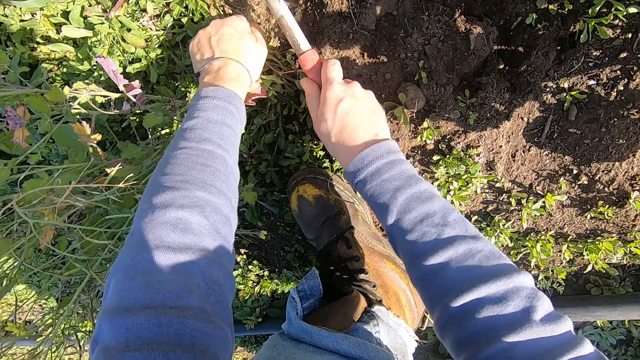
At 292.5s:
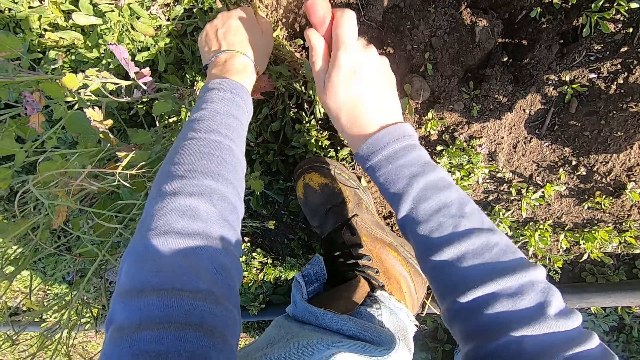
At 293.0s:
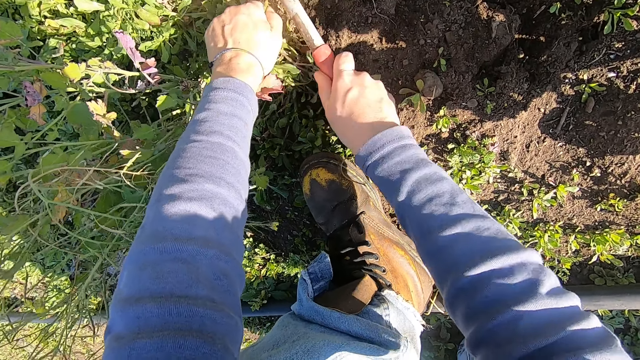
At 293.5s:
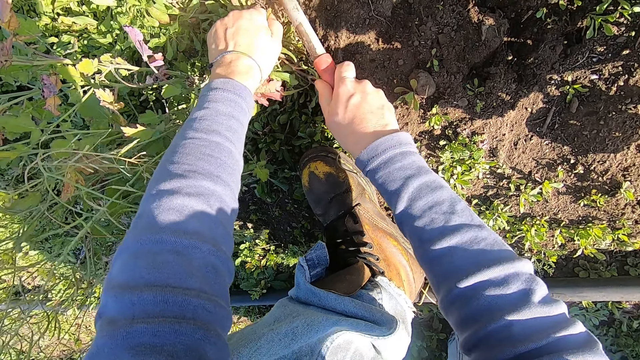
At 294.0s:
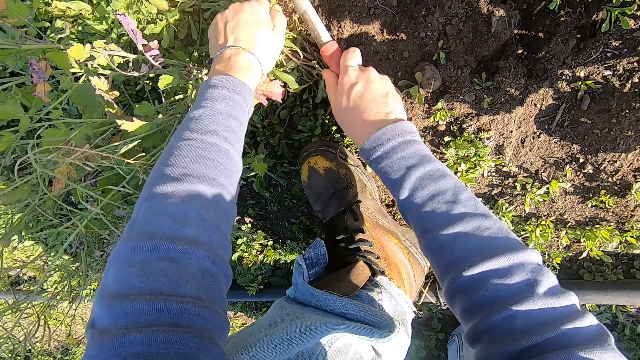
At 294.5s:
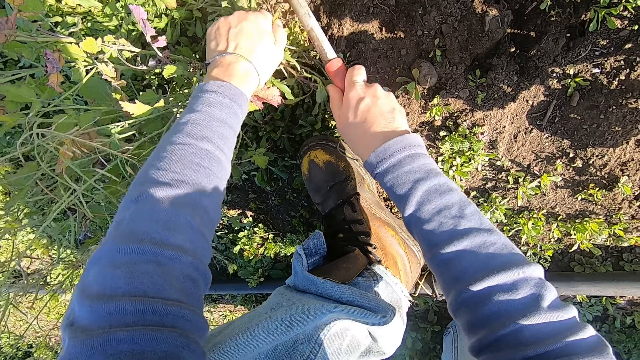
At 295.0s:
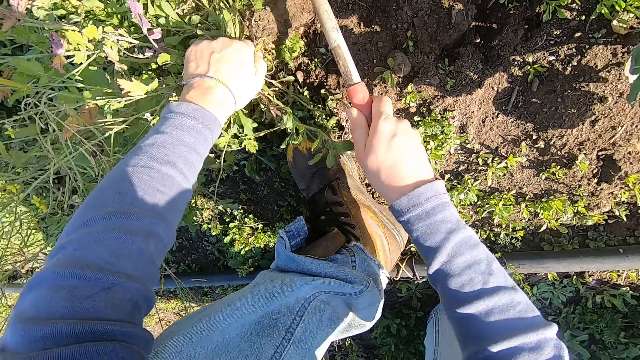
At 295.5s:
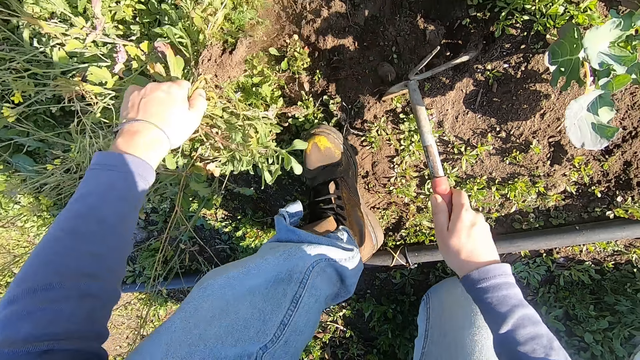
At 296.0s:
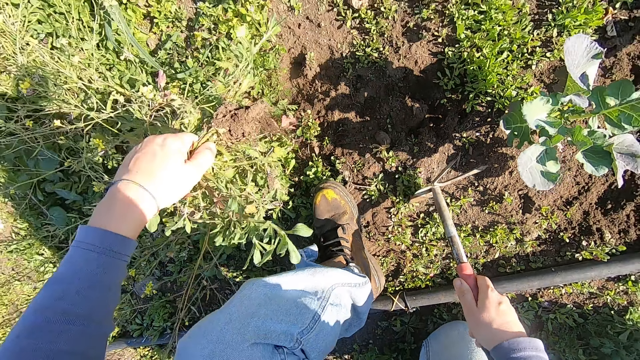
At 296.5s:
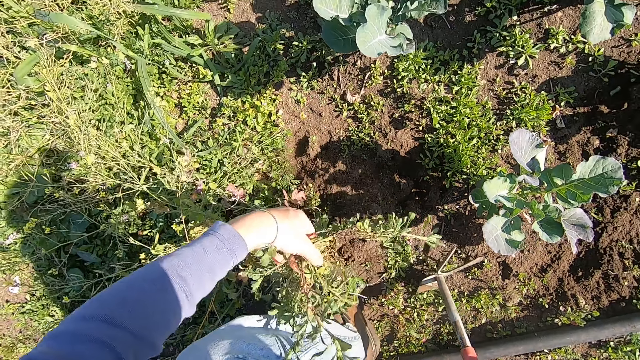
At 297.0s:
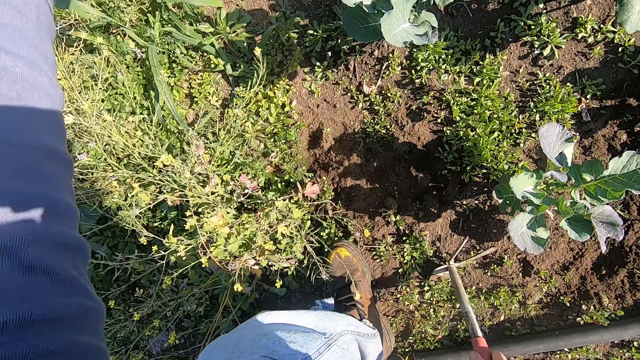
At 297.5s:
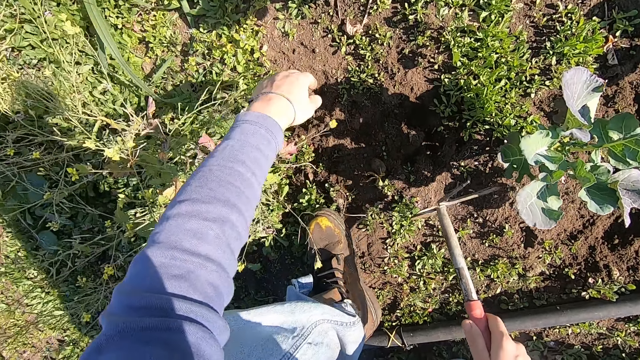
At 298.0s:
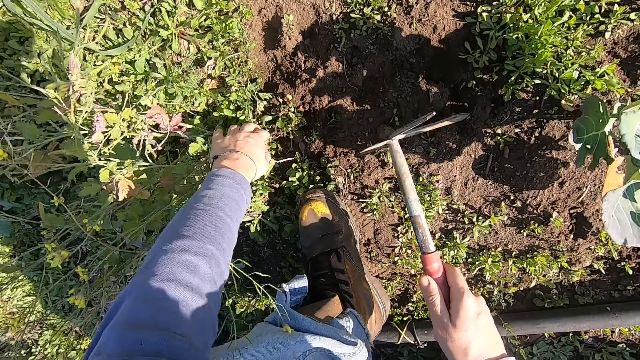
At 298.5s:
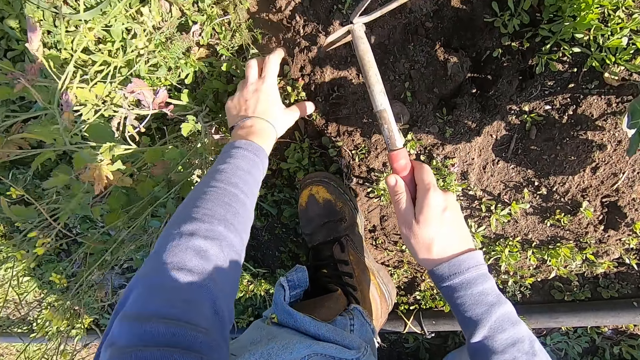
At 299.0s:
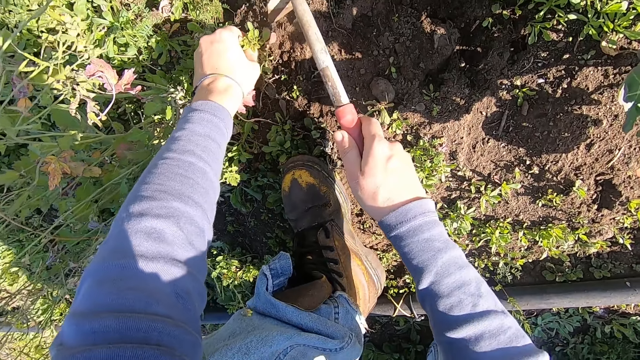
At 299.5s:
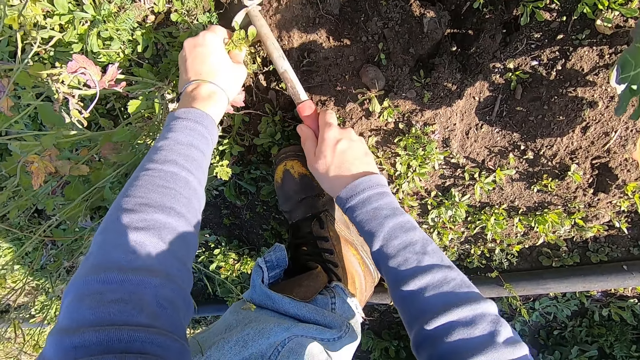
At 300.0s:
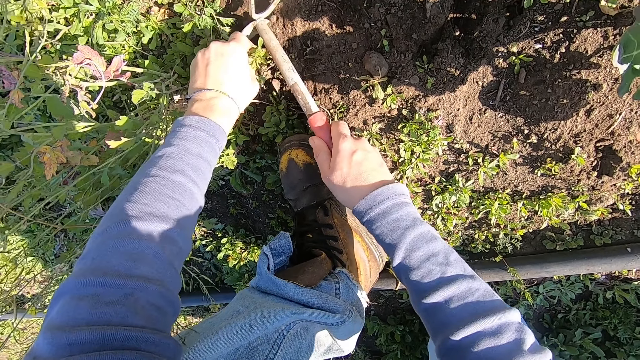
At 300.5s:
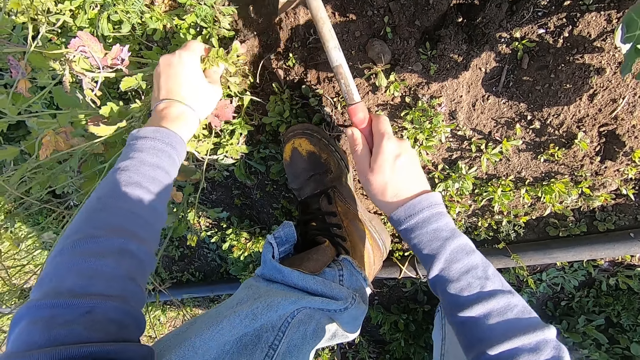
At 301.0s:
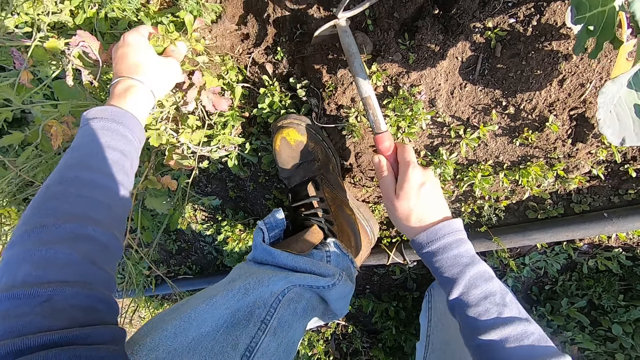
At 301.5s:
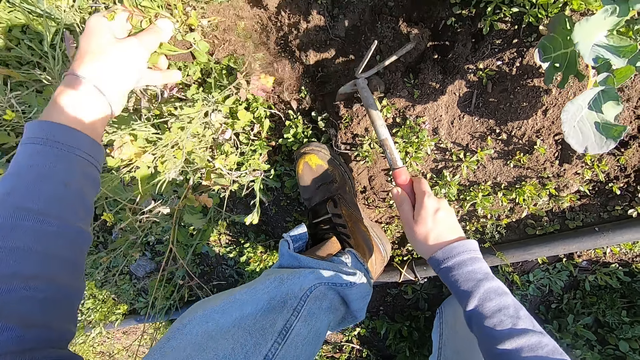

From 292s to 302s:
The camera wearer removes the weed with his left hand and a hoe. He throws the weed away. He uproots the weeds with his left hand and the hoe, a cuttlefish hoe.

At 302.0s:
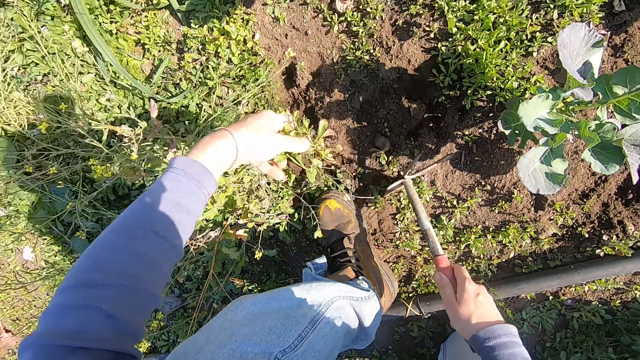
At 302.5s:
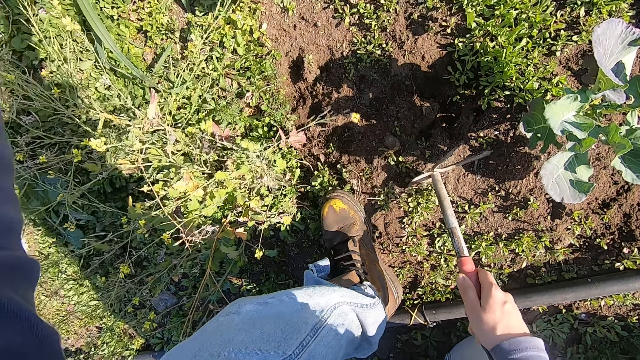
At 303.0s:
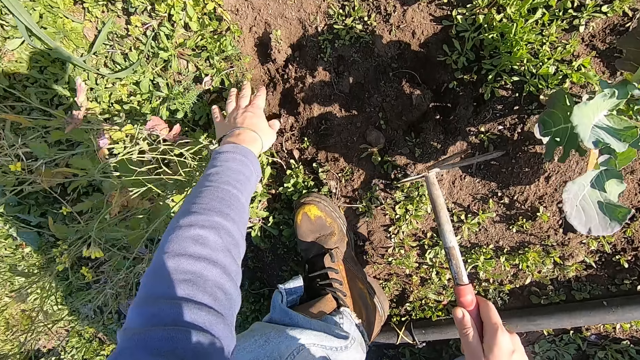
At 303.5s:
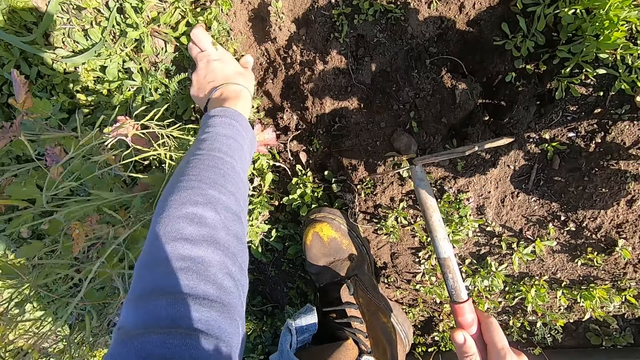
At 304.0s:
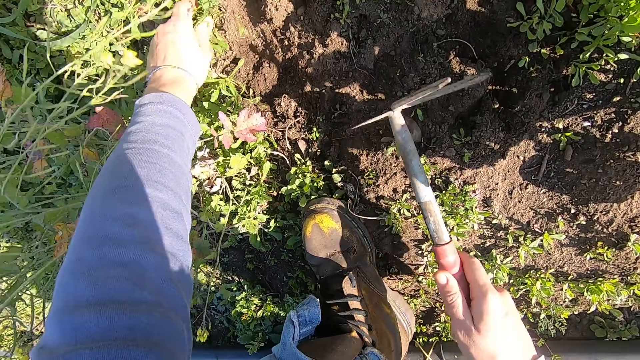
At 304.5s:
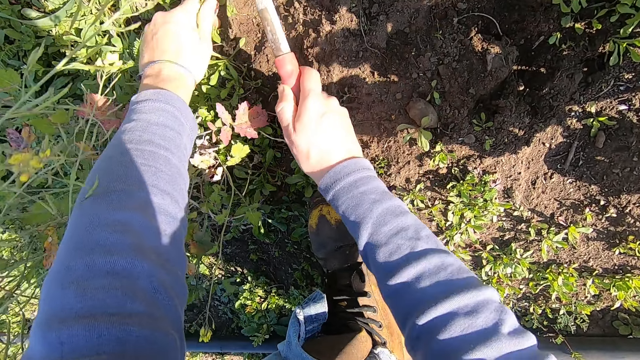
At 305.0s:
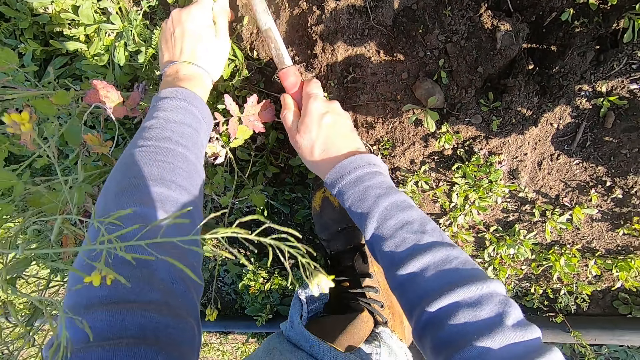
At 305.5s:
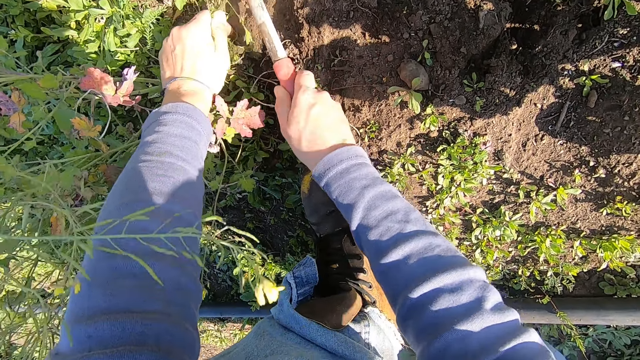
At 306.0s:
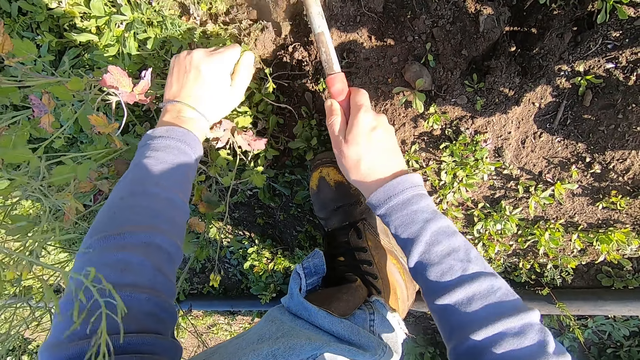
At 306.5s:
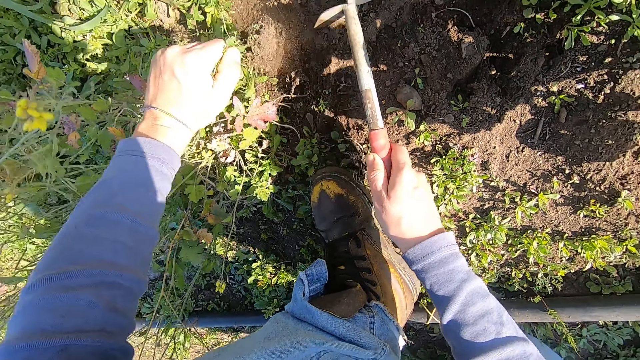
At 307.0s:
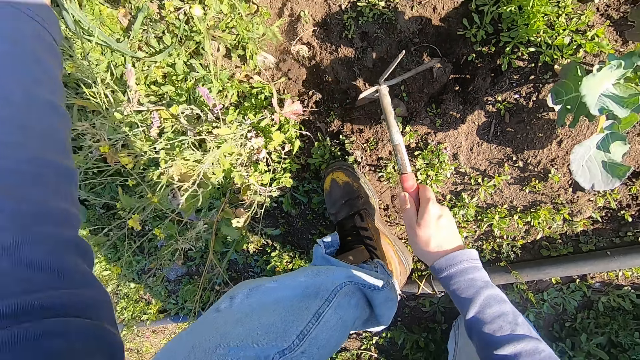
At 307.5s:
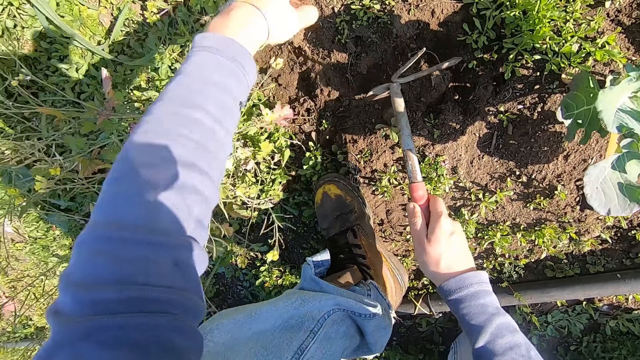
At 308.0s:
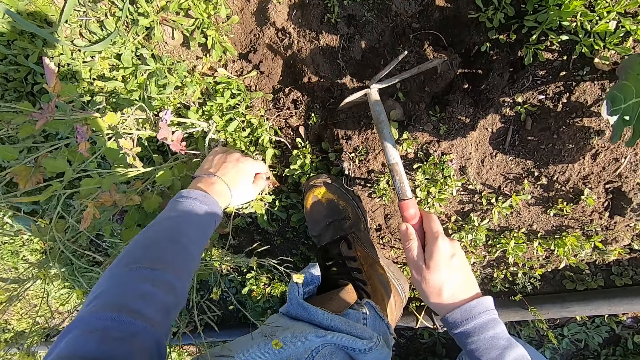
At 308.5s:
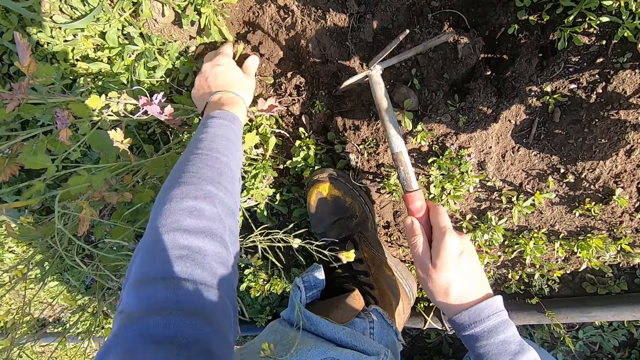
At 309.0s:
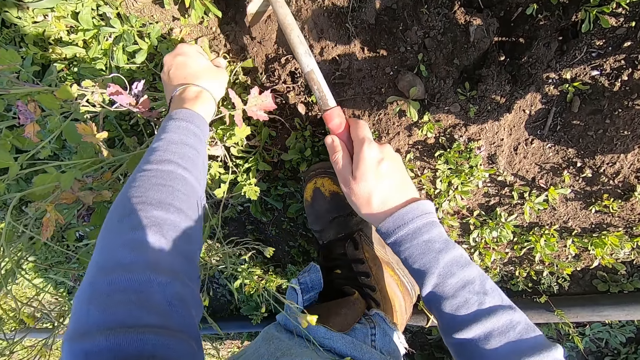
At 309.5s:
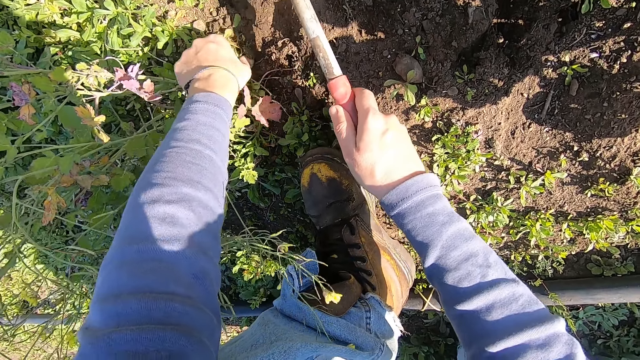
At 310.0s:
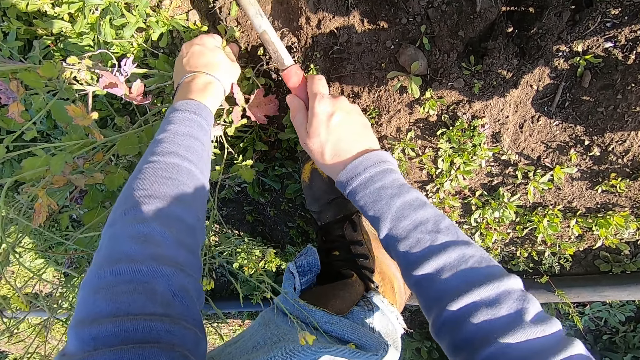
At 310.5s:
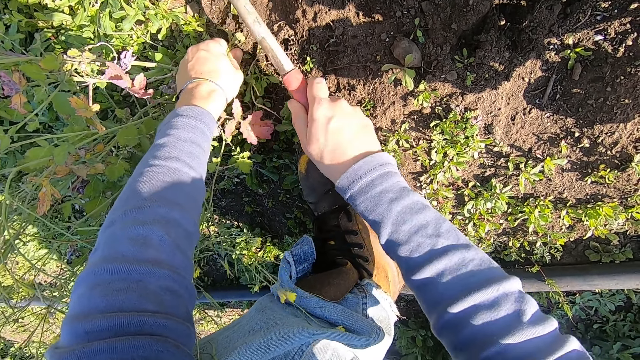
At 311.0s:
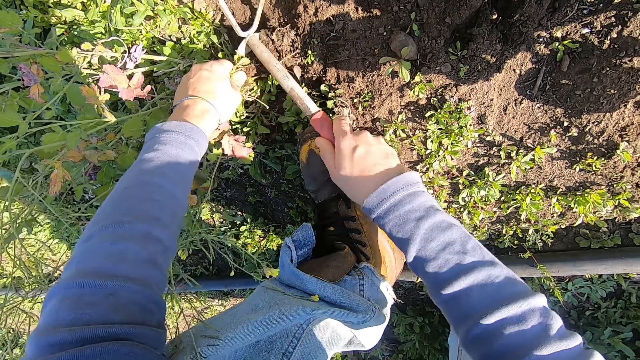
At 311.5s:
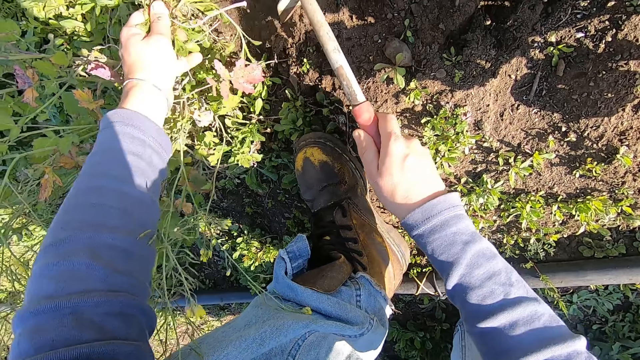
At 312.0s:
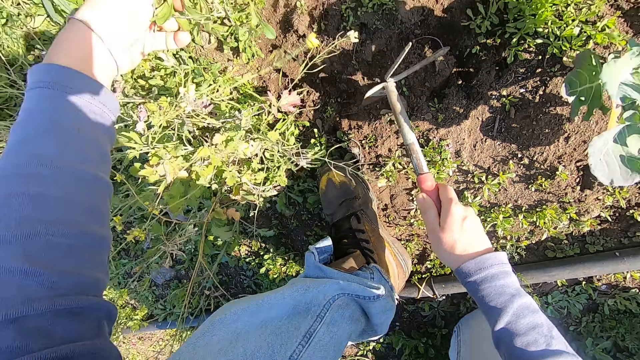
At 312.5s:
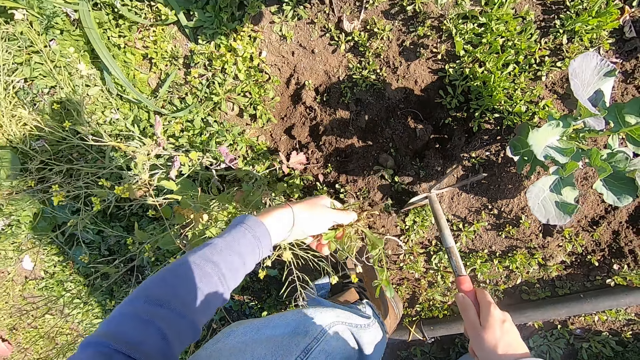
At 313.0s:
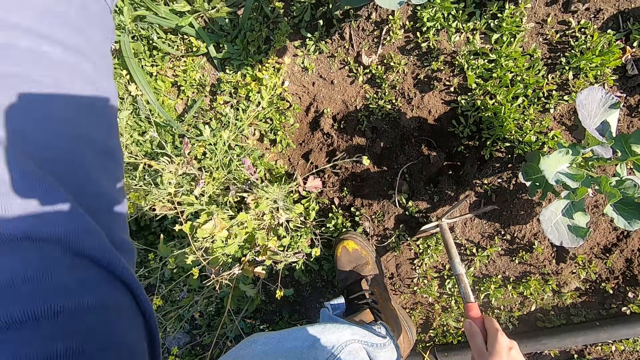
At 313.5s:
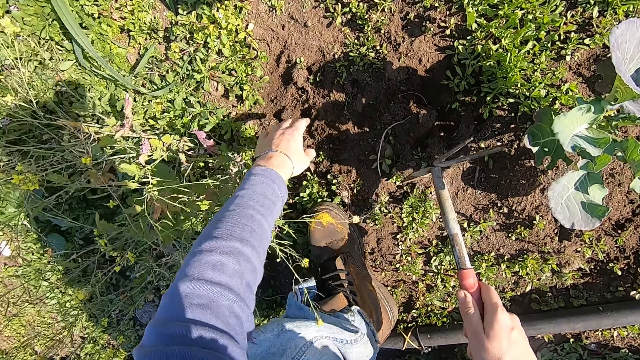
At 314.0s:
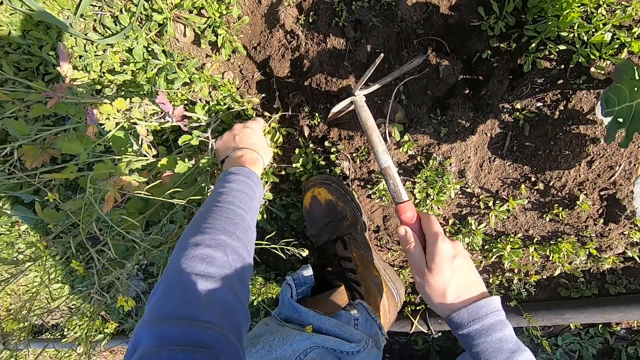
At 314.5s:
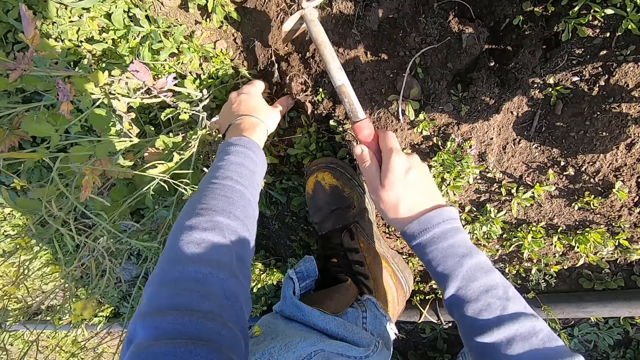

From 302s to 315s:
The camera wearer throws the weed away. He uproots the weeds with his left hand and a cuttlefish hoe. He throws the weed away. He uproots the weeds with his left hand and the cuttlefish hoe. He throws the weed away.
